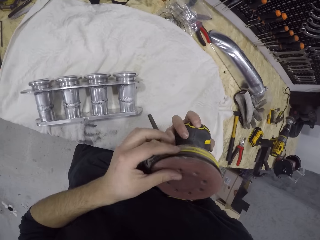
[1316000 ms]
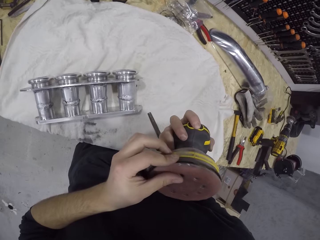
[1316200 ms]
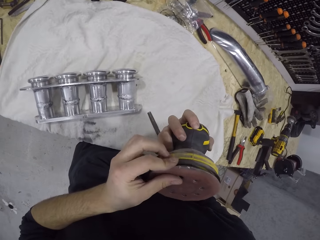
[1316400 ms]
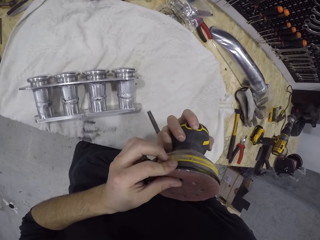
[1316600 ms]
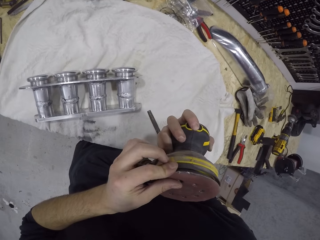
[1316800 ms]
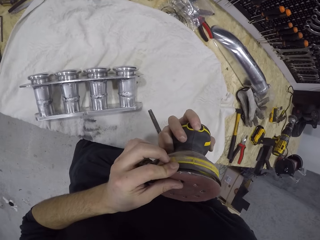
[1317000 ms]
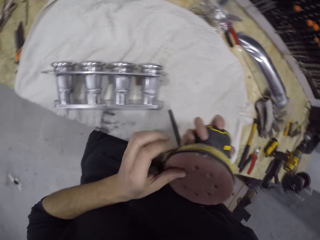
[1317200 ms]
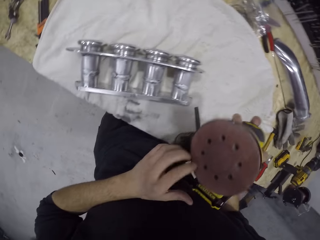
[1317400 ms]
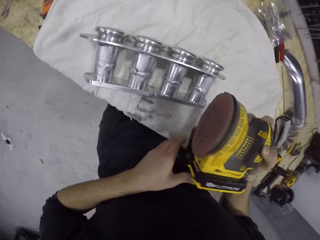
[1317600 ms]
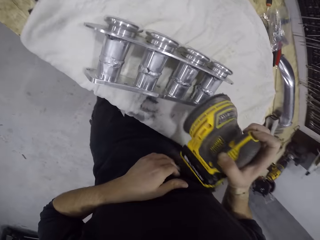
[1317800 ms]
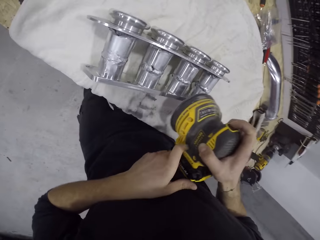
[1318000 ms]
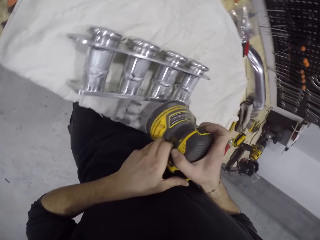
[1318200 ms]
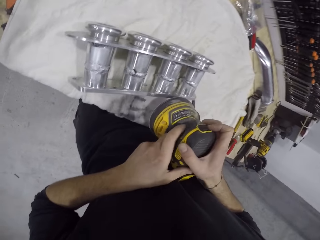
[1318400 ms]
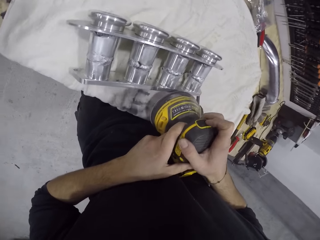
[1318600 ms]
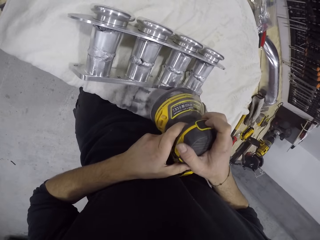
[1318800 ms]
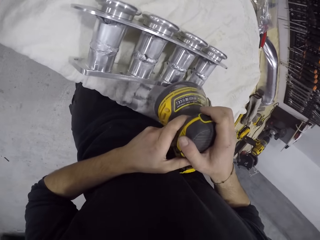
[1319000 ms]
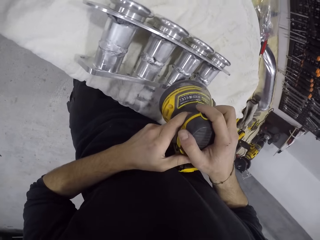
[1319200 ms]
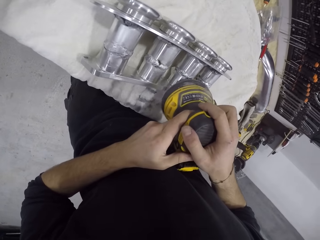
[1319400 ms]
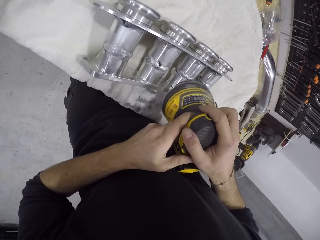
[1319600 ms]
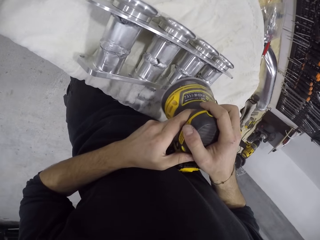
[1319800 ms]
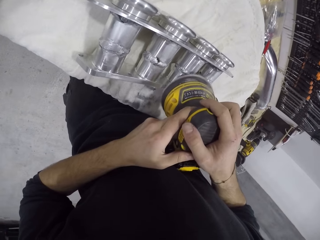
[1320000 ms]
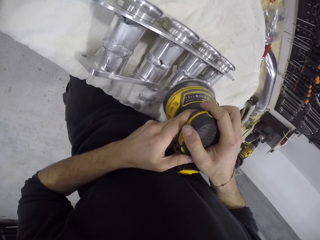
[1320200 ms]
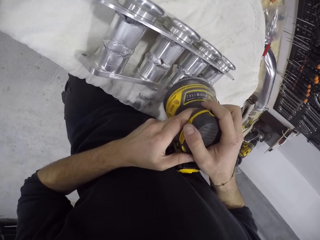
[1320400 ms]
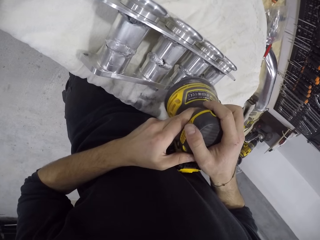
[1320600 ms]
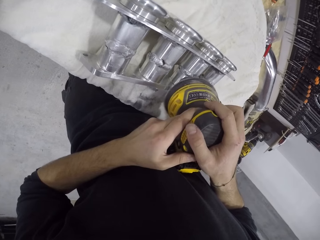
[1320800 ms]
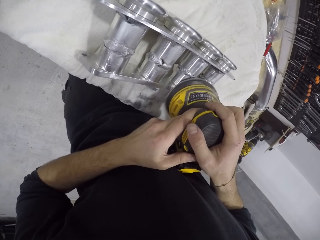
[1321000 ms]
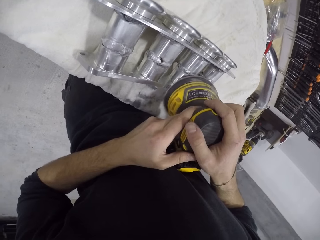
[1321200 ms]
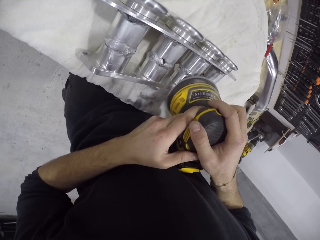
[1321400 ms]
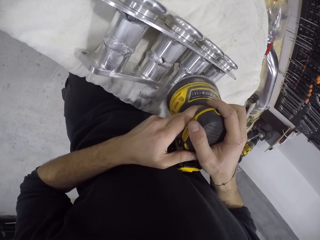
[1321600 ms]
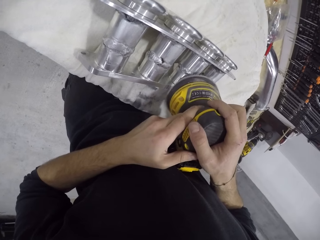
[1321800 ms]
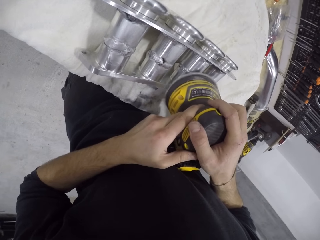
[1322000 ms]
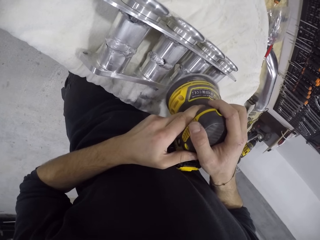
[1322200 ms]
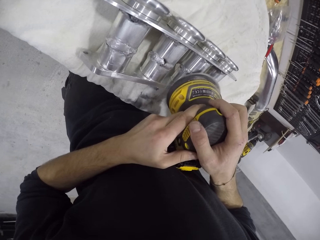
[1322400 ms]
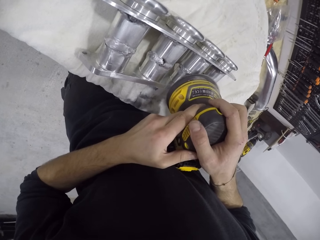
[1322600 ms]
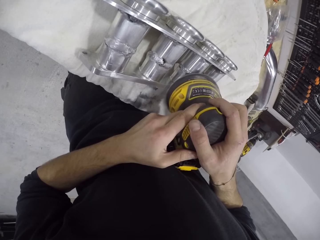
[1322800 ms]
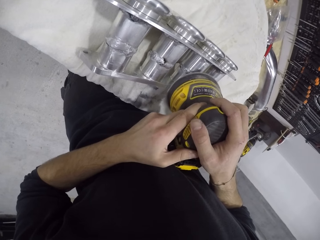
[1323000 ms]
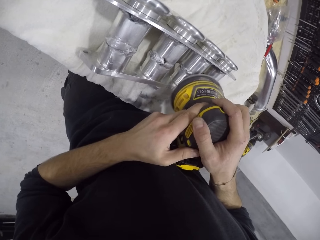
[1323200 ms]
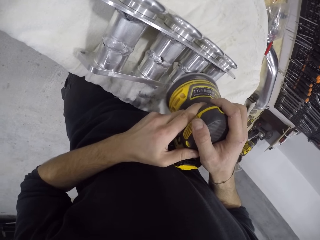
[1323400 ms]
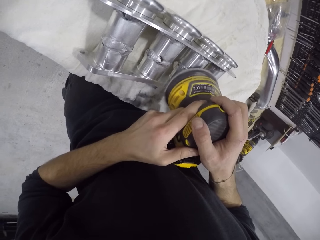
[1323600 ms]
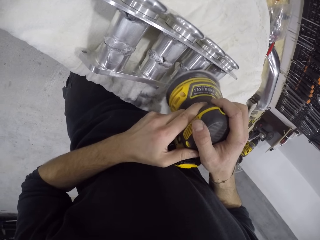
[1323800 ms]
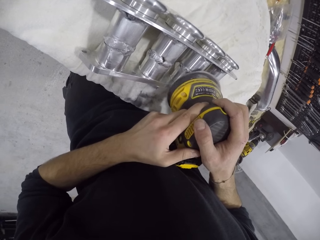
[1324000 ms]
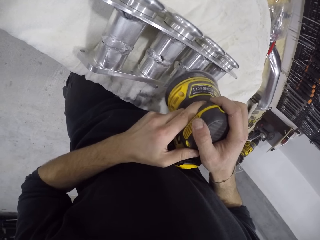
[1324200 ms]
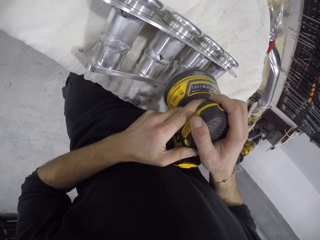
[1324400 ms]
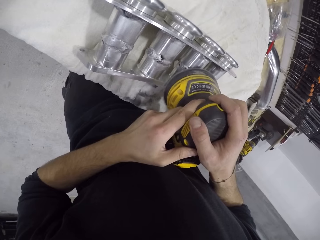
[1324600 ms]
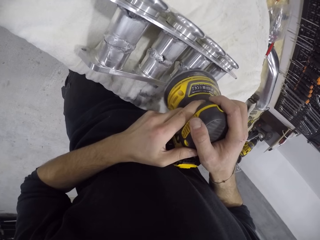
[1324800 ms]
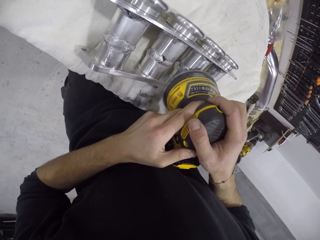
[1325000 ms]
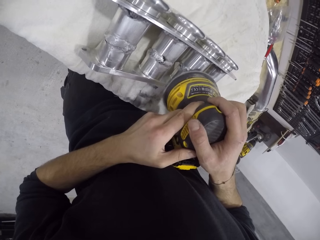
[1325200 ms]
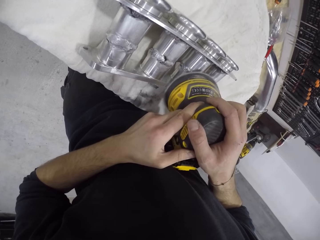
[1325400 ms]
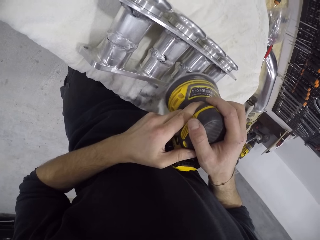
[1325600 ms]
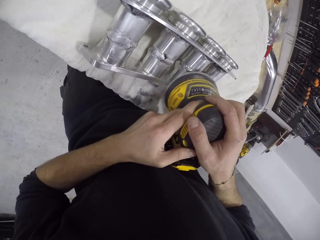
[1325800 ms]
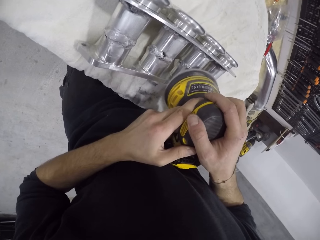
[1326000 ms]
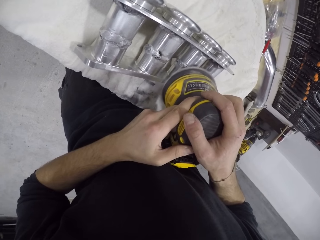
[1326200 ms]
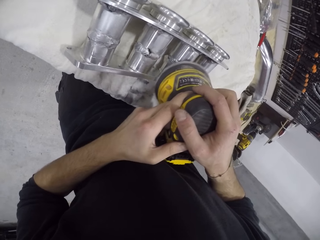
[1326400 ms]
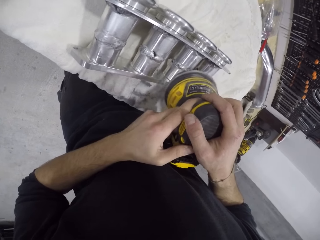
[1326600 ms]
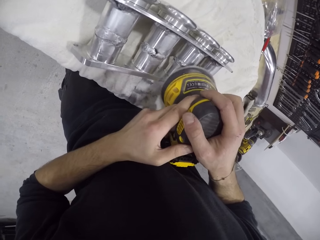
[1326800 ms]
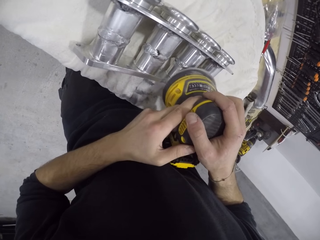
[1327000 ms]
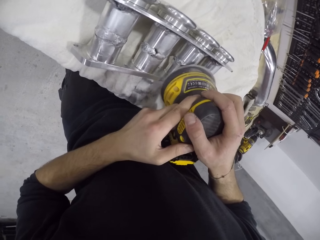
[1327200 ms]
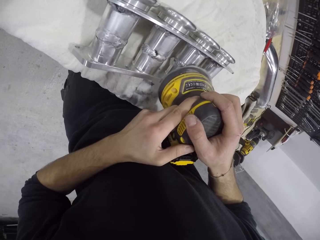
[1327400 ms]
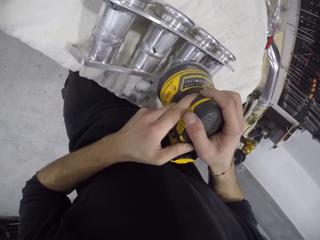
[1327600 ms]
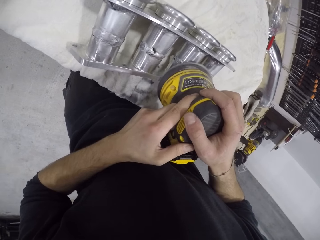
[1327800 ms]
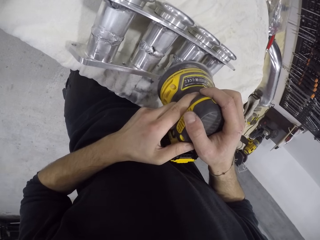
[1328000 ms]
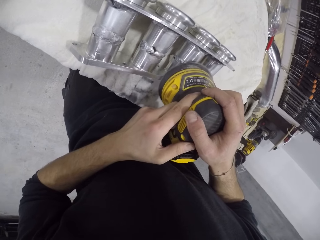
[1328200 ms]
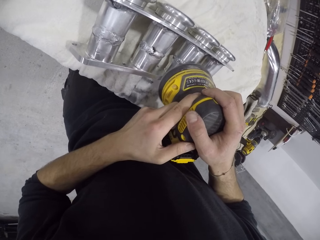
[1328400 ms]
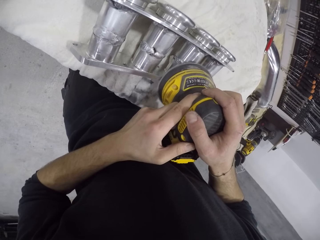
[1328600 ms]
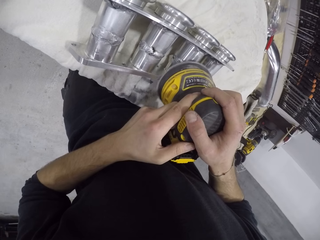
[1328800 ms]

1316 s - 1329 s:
The camera wearer holds the grinder machine. He adjusts the polisher in his right hand with his left hand. He turns on the grinder machine. He polishes the manifold with the polisher in both hands. He grinds the manifold with the grinder machine. He grinds the manifold with the grinder machine again.

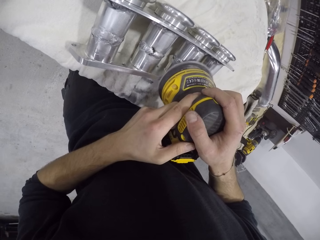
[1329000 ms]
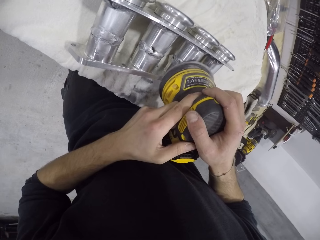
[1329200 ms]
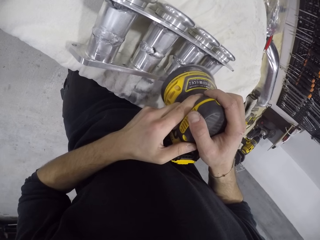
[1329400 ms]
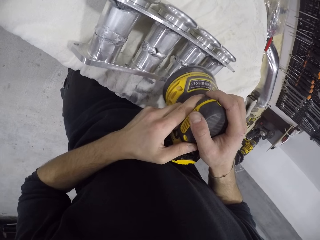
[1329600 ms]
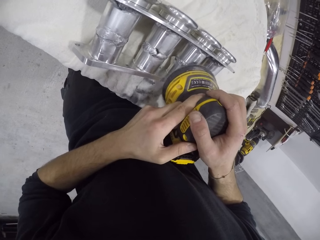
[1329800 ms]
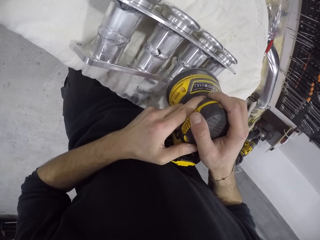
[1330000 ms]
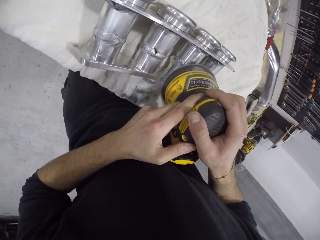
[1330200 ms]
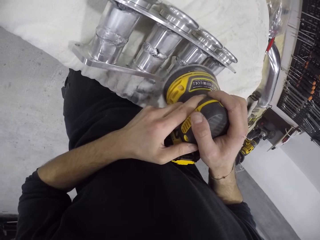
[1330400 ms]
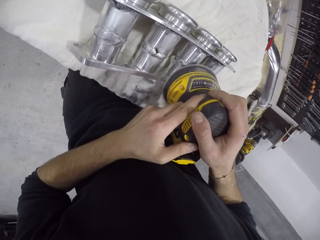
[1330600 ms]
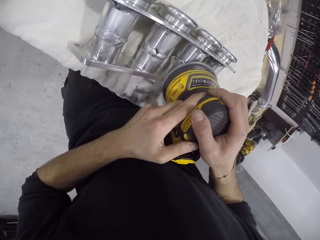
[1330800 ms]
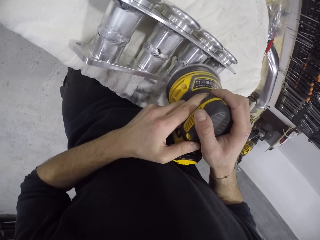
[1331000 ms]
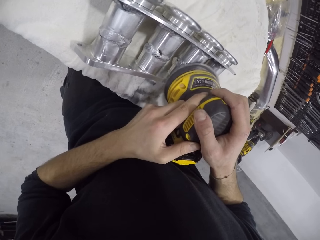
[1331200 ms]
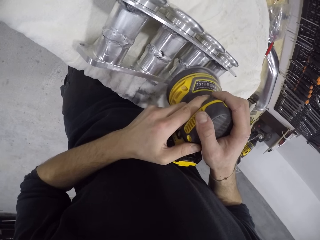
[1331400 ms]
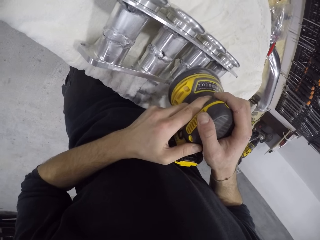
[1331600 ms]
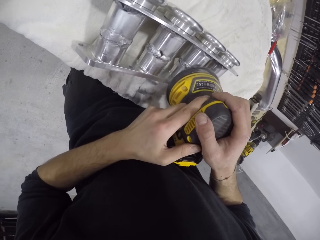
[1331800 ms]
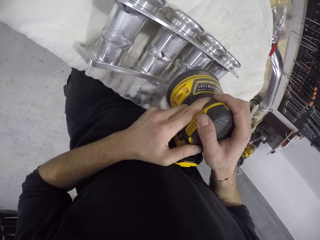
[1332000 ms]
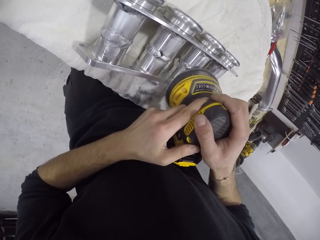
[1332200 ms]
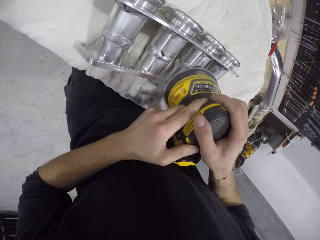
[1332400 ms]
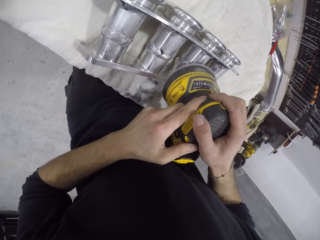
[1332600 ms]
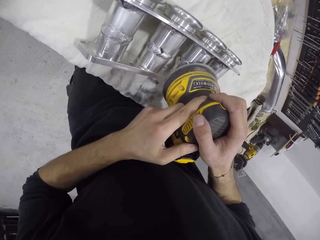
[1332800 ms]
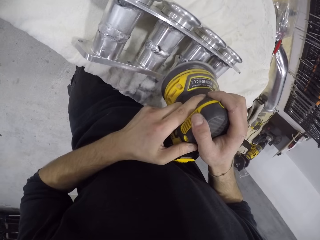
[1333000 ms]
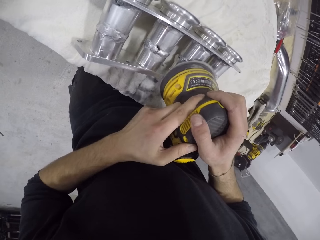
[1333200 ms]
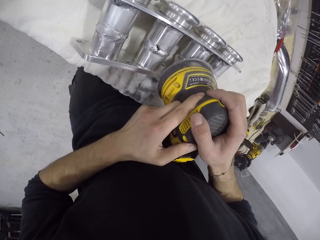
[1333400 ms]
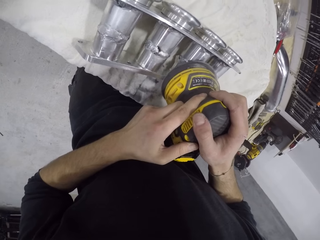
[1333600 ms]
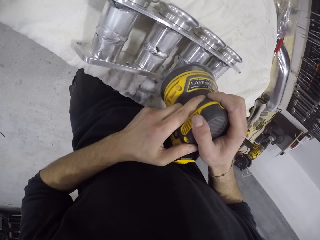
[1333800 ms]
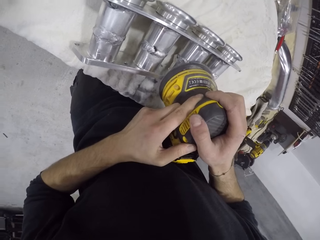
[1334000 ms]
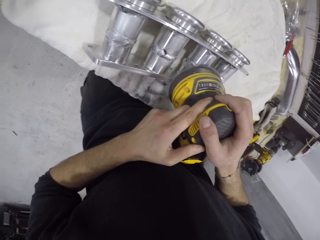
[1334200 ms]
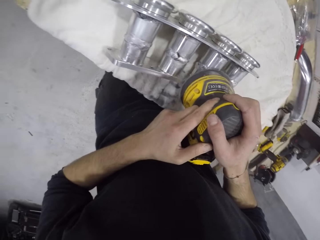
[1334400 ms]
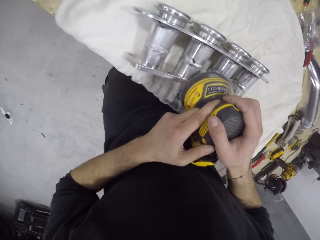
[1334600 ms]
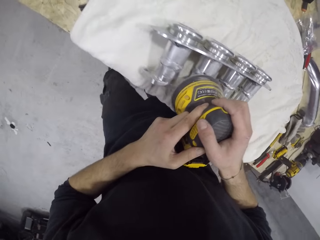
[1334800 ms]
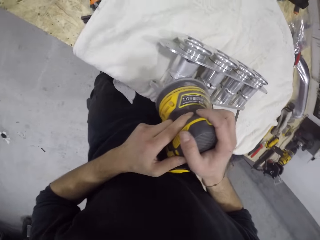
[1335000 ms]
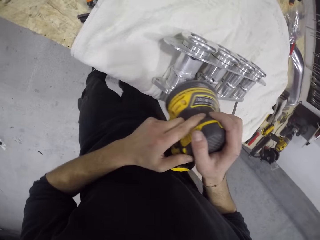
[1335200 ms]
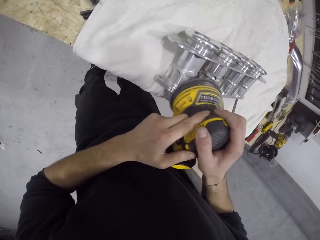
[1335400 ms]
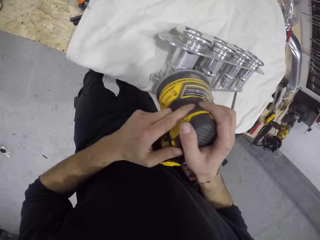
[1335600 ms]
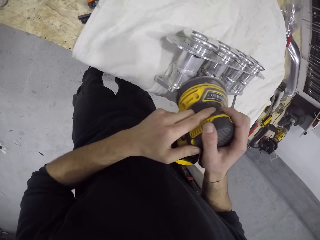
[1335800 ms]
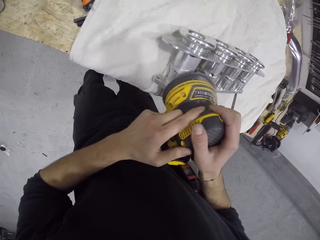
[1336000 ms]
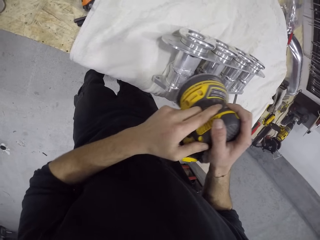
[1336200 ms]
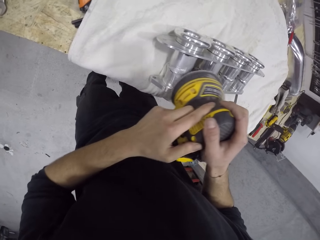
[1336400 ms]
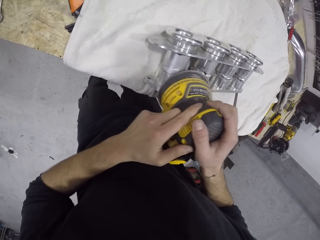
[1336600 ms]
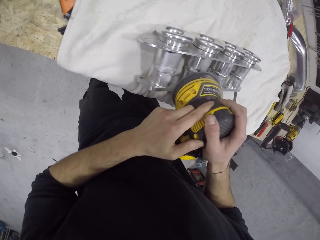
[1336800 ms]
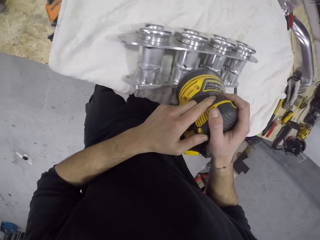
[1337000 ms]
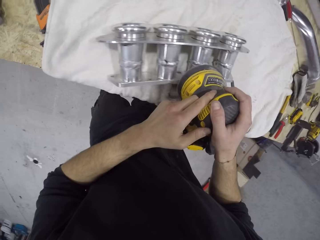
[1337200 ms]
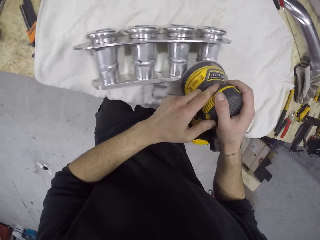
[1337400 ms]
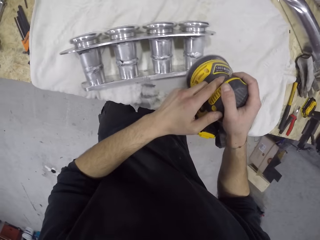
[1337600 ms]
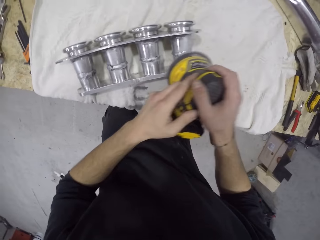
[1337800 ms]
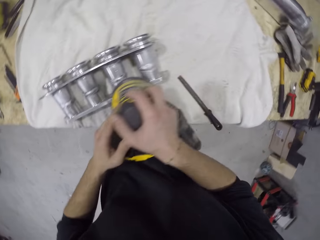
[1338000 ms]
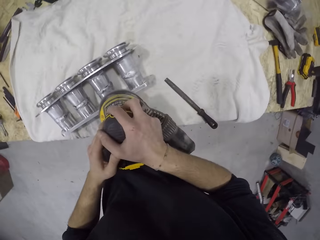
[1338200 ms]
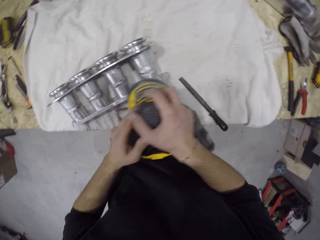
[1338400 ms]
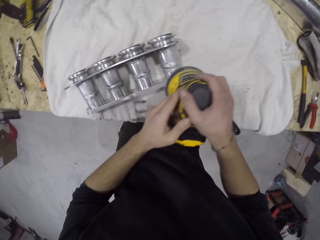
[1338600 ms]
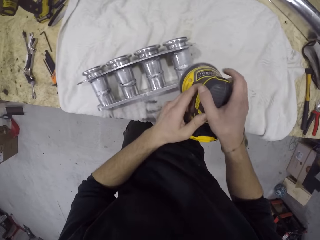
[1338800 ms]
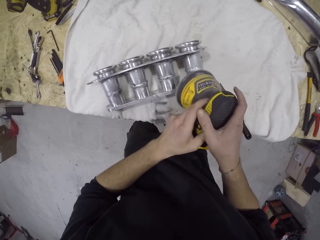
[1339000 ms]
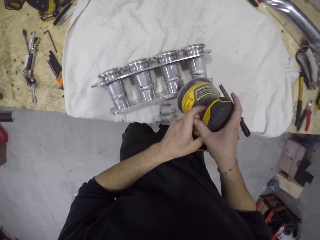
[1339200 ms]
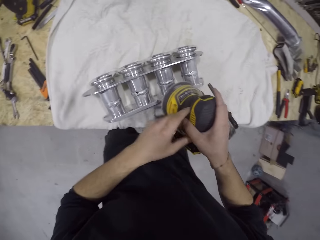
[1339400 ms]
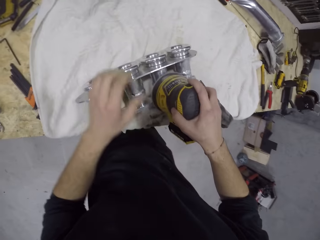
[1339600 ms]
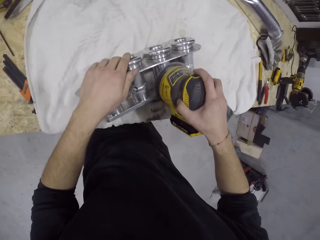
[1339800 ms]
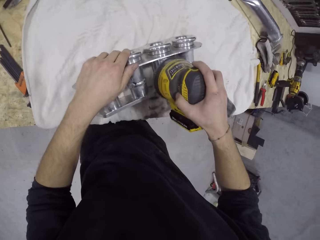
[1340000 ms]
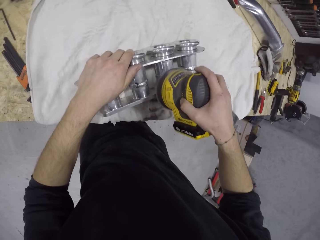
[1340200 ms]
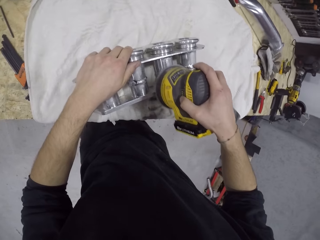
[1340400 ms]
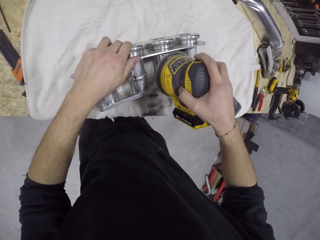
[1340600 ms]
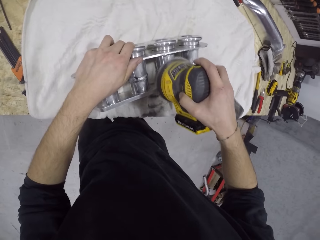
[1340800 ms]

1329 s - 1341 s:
The camera wearer grinds the manifold with a grinder machine repeatedly. He holds the manifold on the table with his left hand.
